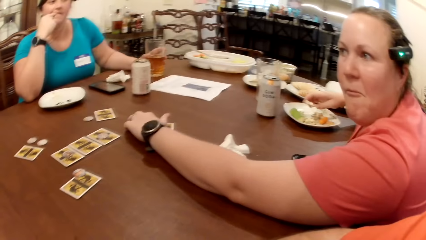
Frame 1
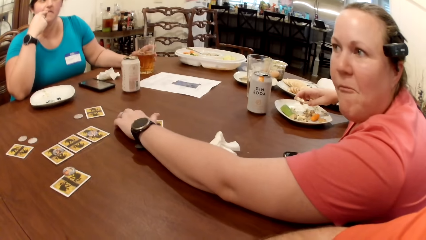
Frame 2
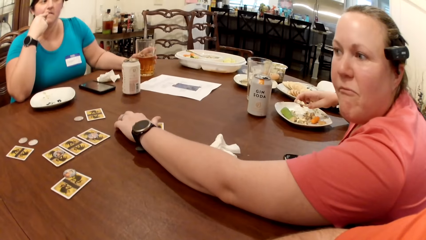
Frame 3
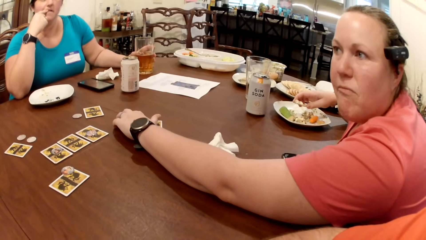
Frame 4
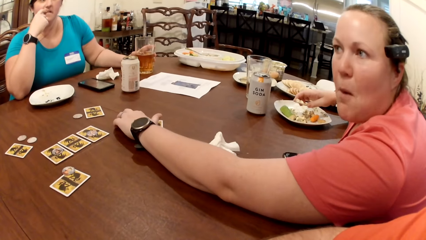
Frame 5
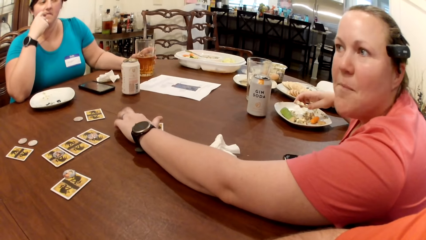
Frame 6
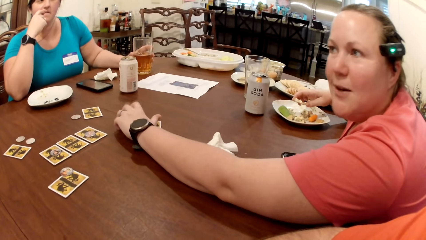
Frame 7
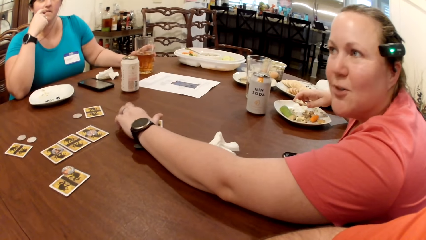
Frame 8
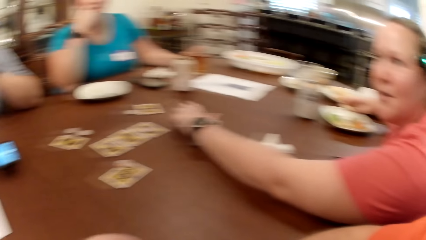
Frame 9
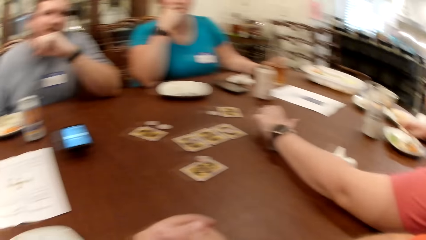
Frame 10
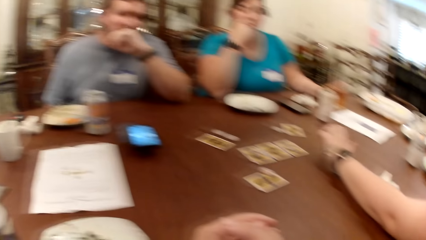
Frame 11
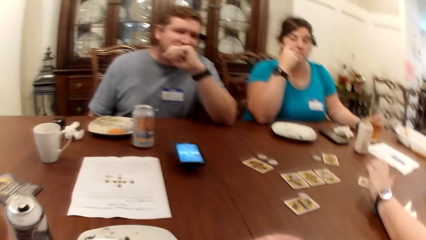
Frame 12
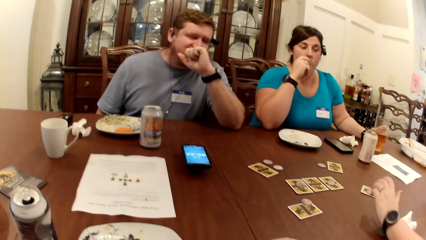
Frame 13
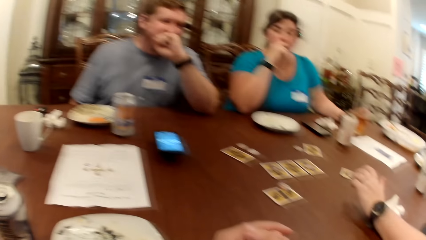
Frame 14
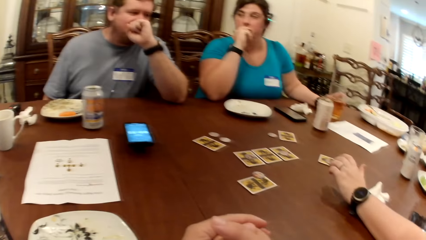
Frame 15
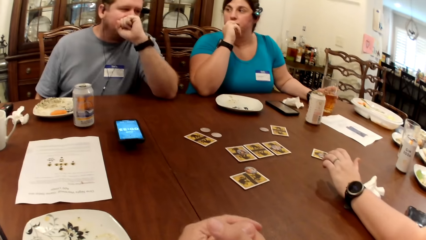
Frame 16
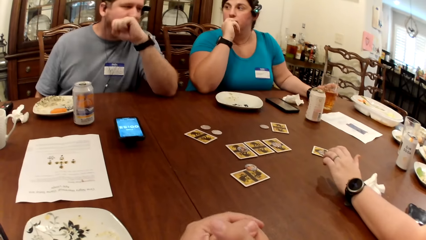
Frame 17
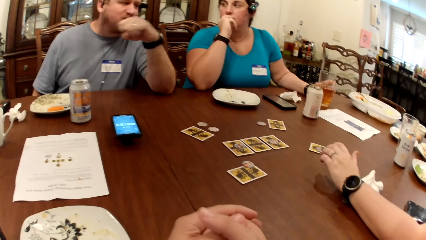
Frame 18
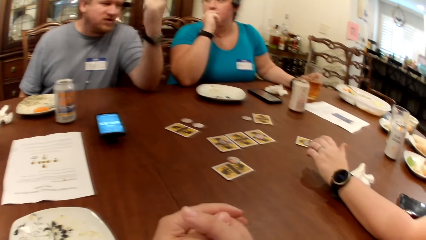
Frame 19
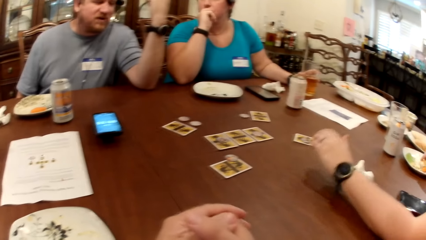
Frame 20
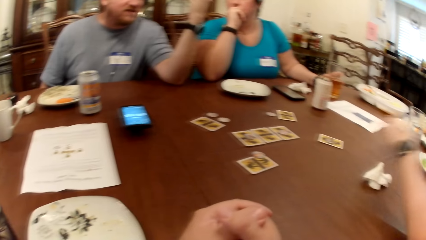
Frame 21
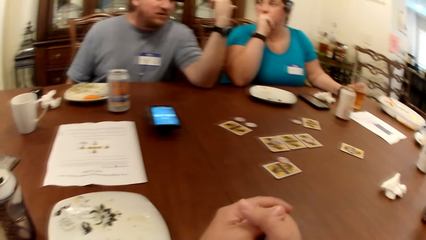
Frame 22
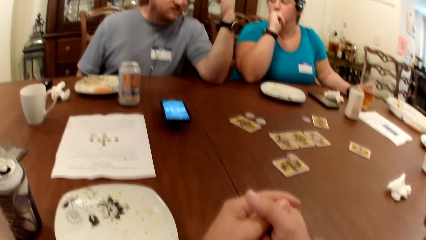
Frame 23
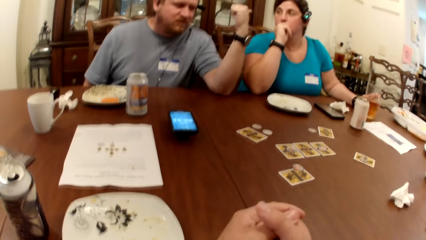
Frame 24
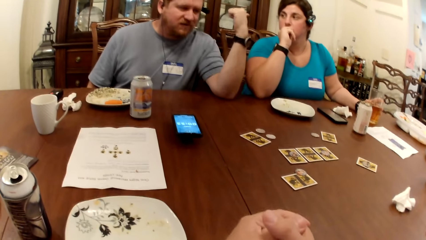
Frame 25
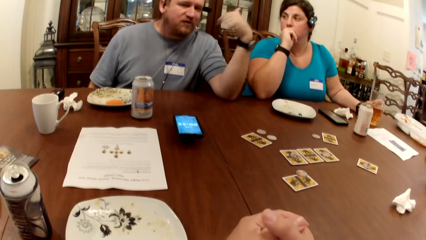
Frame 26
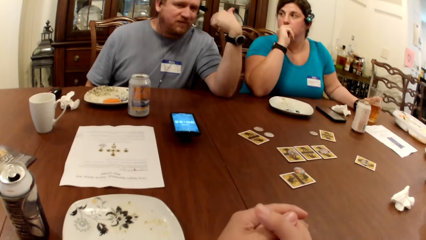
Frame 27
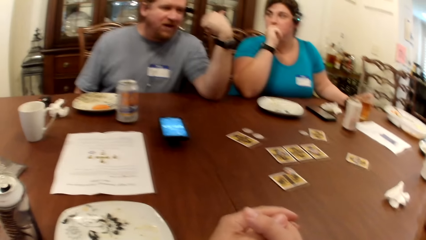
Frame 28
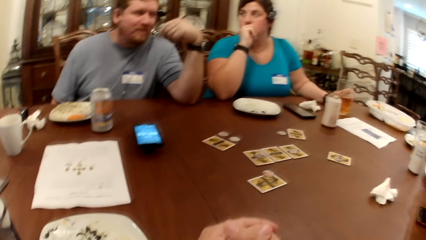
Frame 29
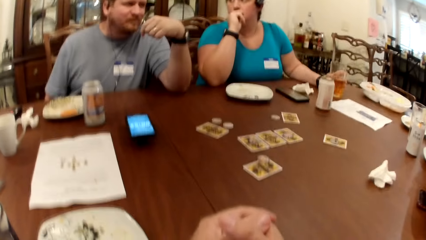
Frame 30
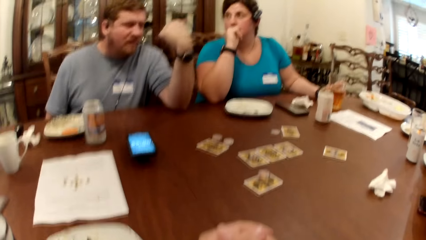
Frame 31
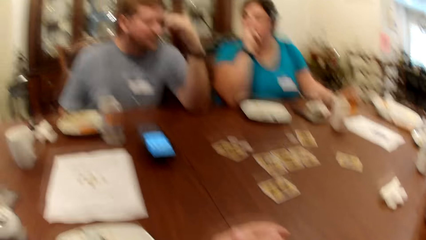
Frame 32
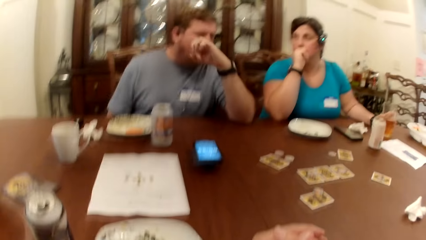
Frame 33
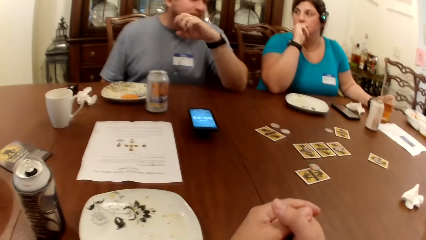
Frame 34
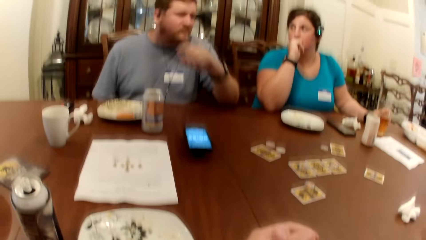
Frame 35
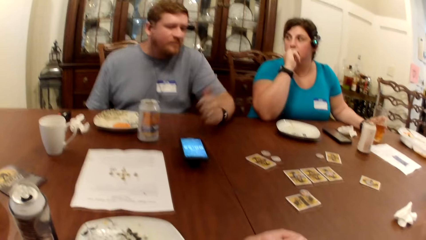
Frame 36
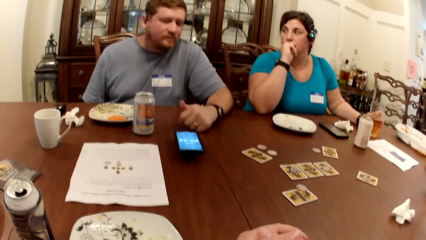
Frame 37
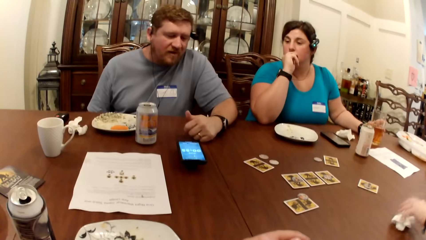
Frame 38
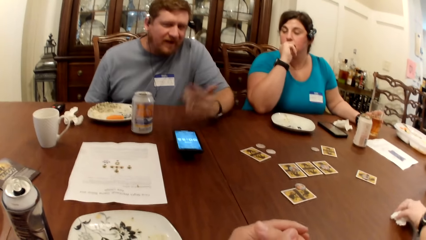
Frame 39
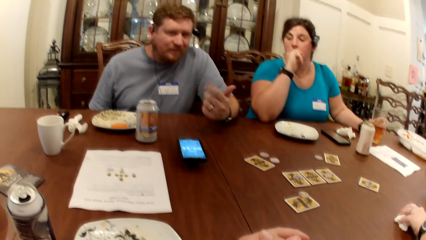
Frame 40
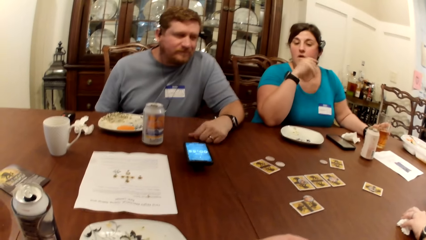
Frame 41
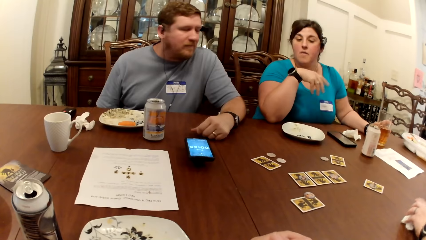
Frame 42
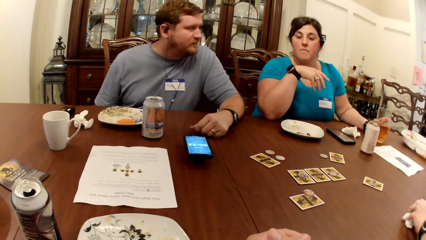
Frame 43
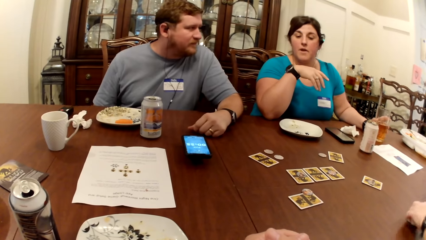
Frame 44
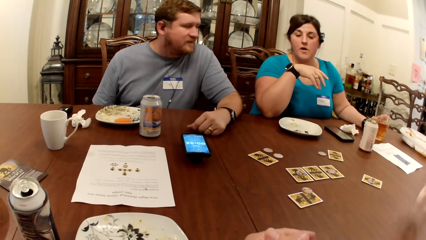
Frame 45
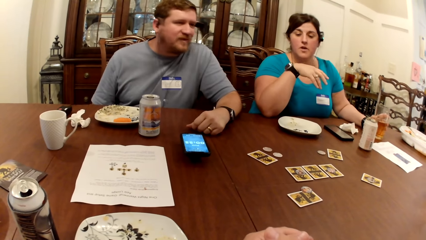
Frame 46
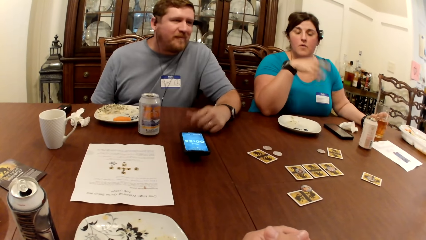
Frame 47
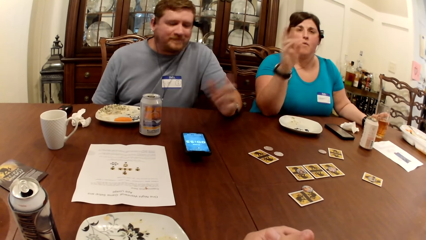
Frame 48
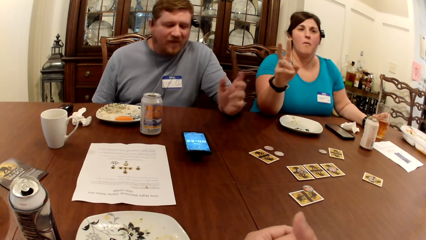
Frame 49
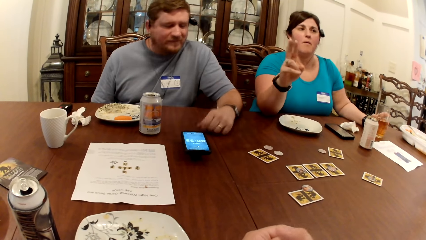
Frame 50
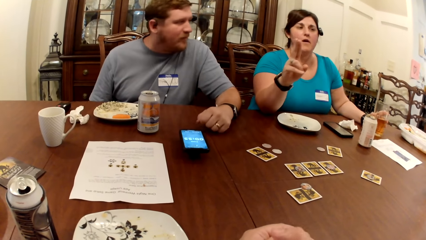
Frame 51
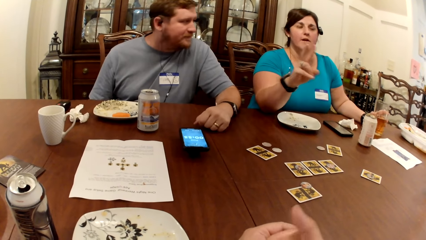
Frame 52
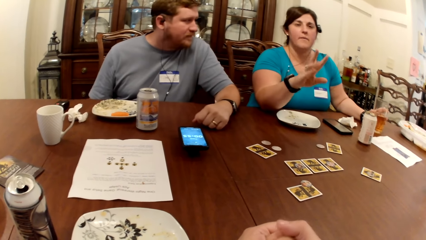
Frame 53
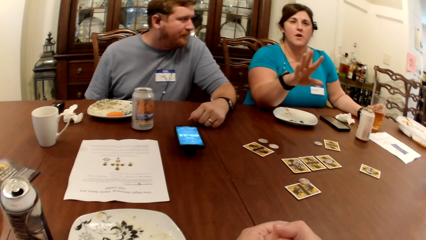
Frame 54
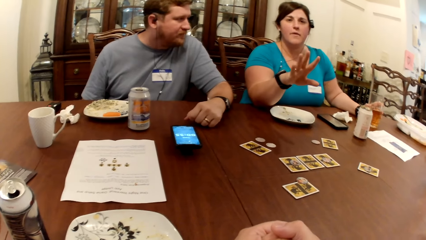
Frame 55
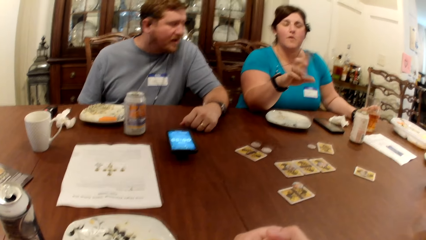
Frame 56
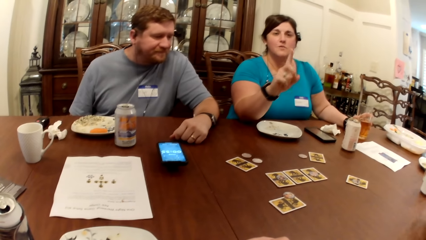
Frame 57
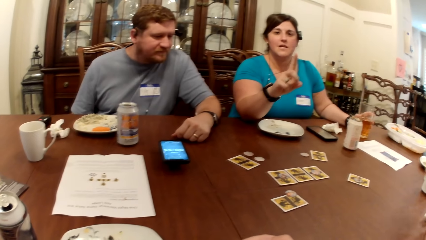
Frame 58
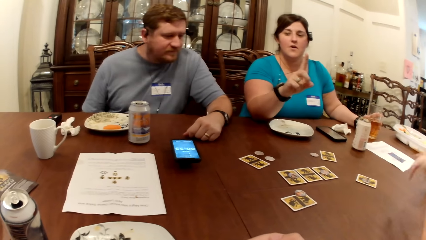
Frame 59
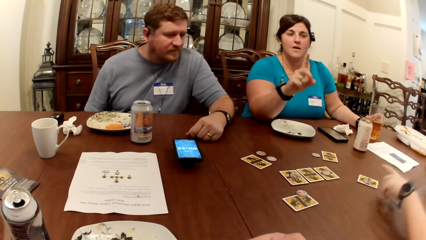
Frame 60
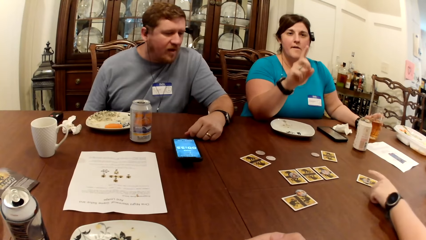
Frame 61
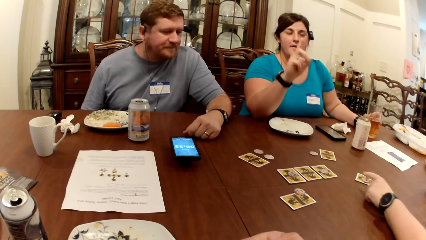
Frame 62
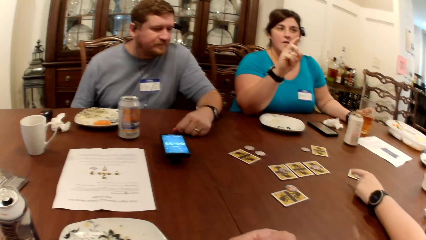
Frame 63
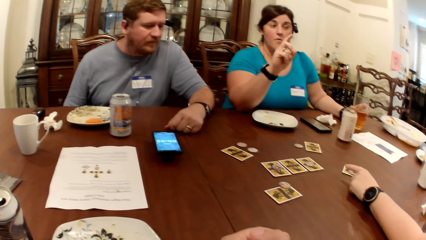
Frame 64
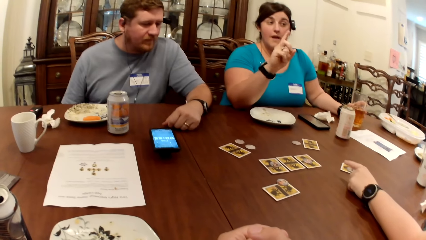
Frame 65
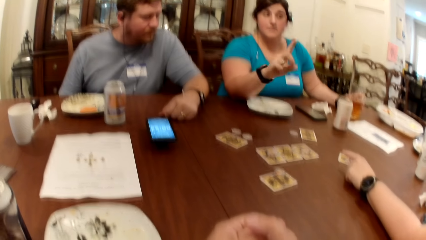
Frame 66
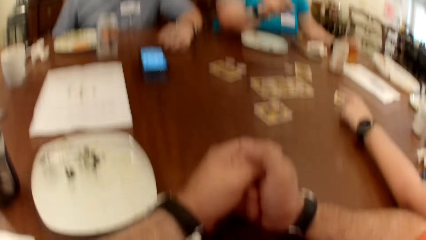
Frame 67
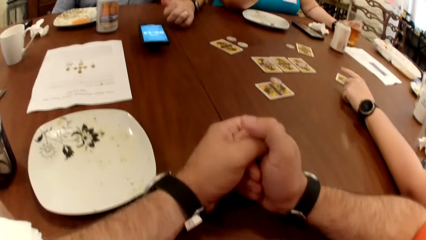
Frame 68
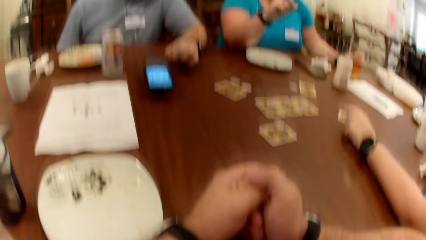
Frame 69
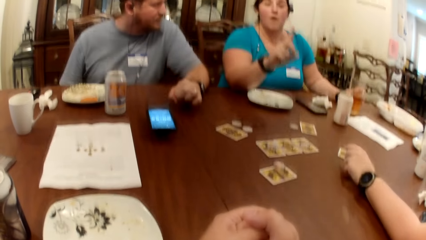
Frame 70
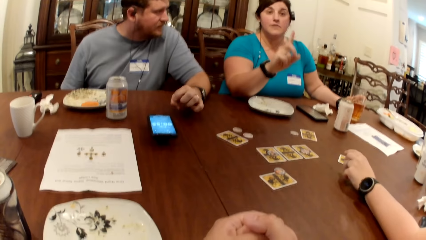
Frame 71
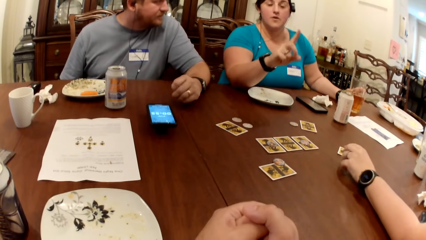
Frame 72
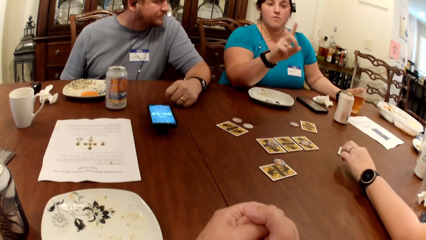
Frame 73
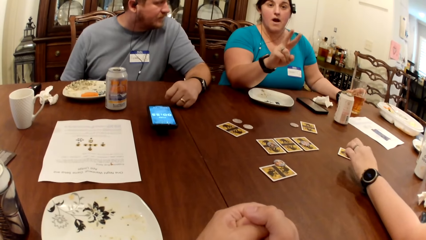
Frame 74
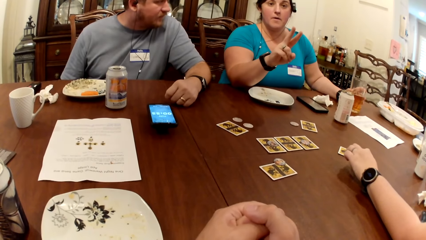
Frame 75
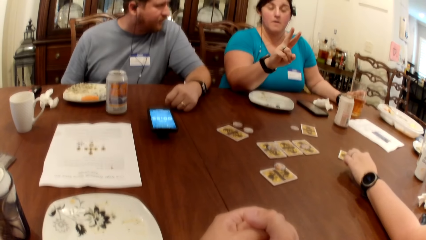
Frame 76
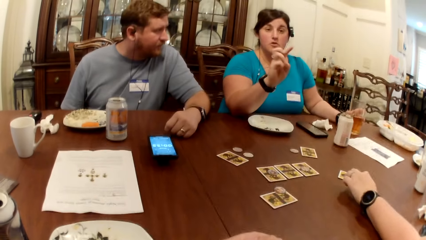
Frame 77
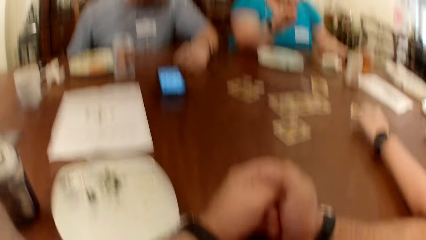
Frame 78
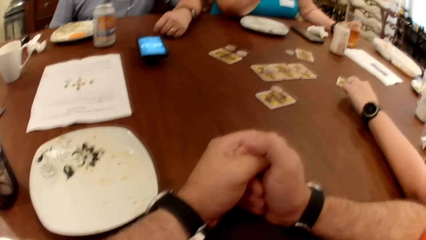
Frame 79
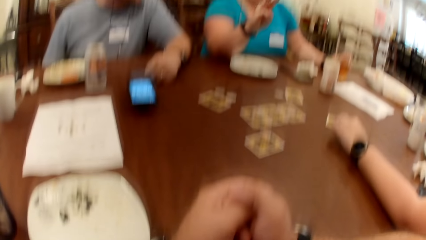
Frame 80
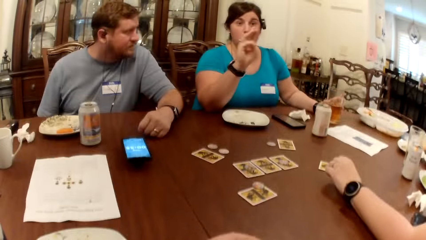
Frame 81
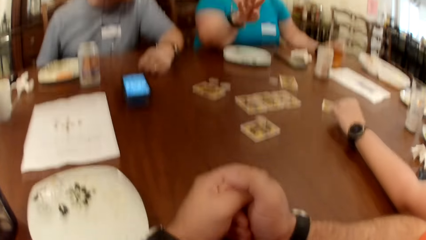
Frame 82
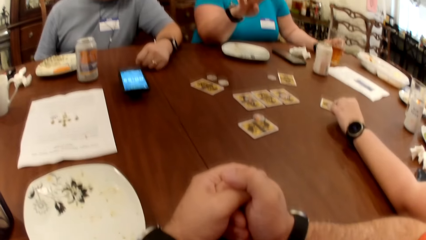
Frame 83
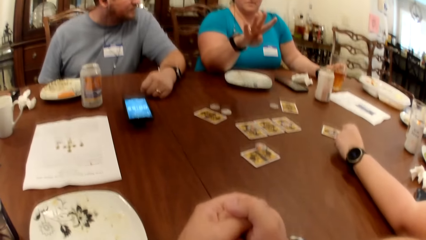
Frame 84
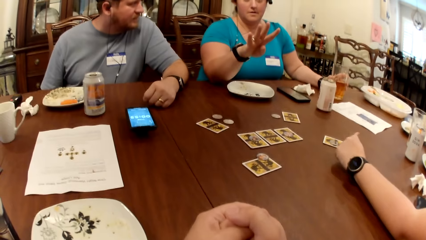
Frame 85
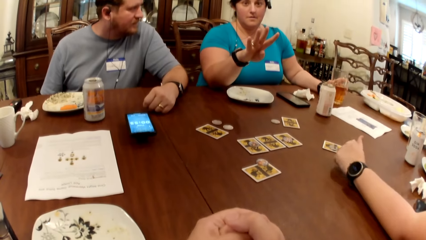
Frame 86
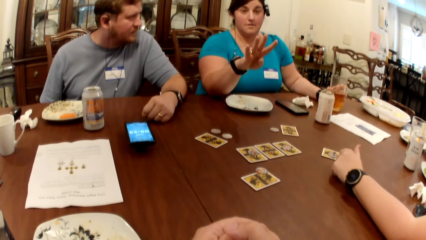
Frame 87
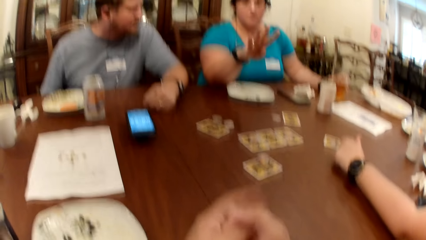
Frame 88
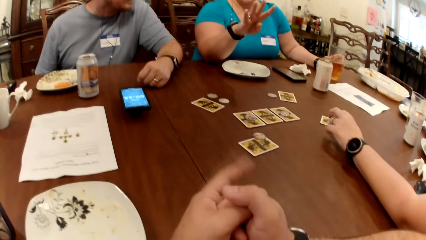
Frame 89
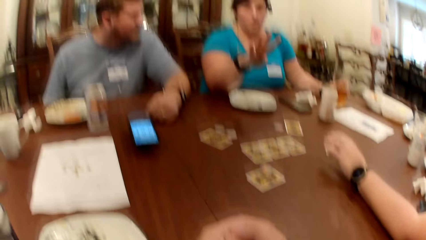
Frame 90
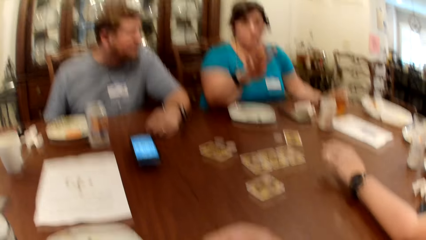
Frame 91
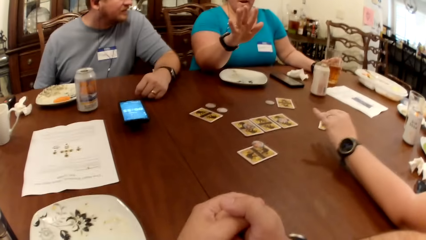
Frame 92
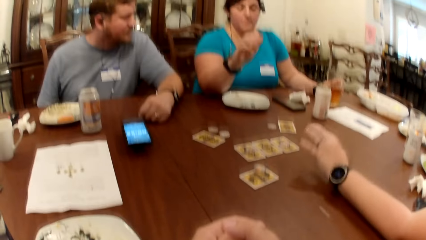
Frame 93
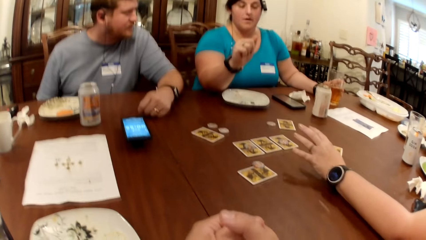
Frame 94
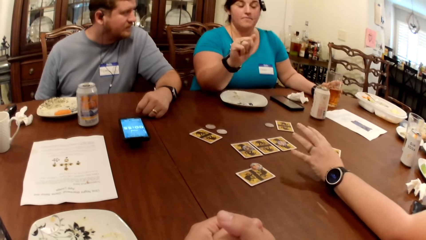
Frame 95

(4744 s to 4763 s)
The woman picks a paper towel from the table with her left hand. A person counts his fingers.
